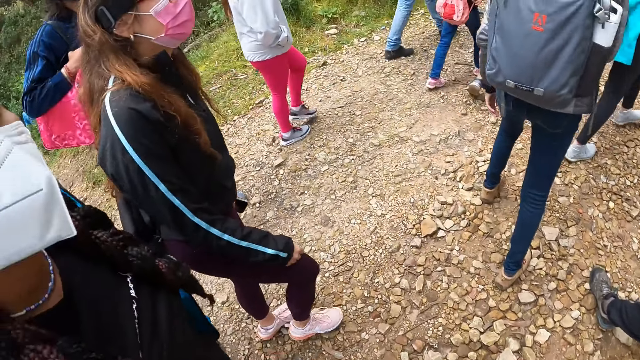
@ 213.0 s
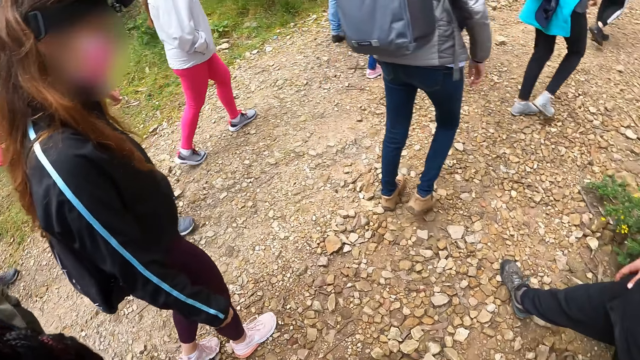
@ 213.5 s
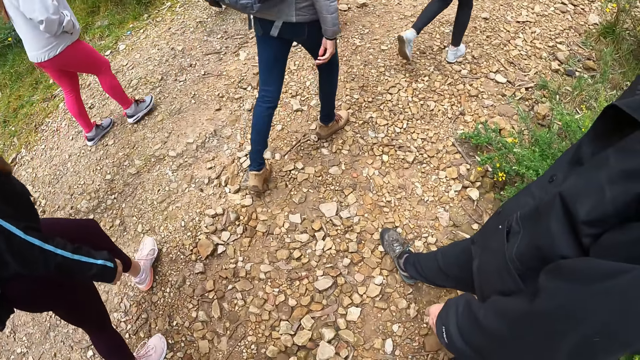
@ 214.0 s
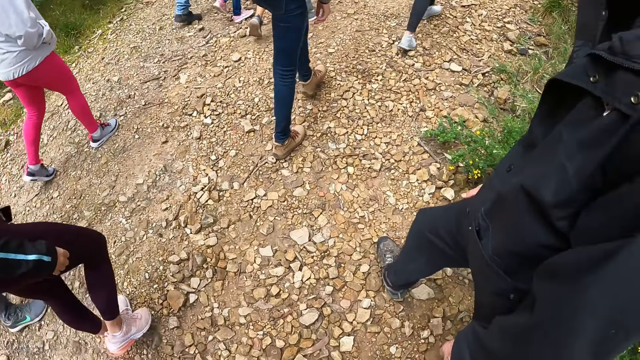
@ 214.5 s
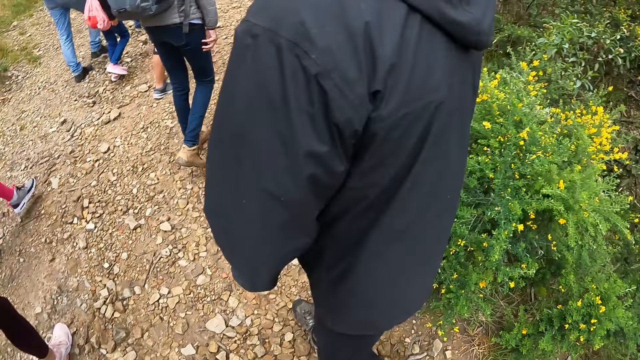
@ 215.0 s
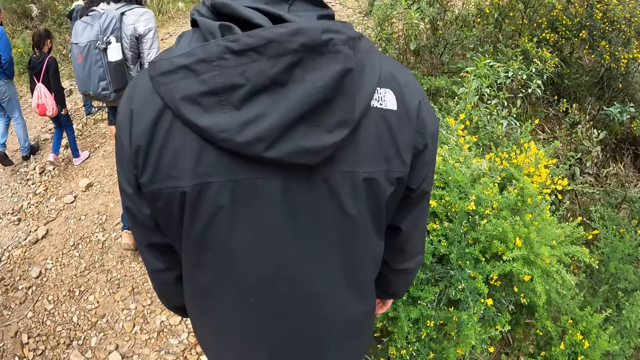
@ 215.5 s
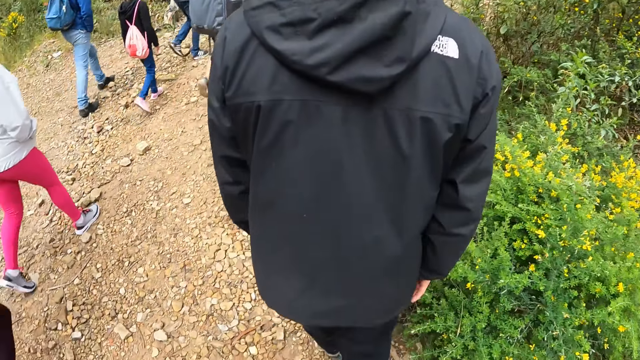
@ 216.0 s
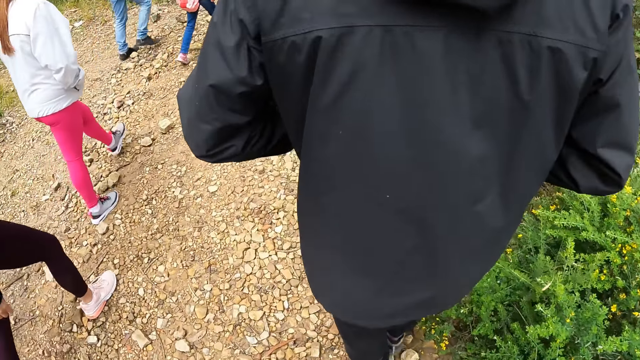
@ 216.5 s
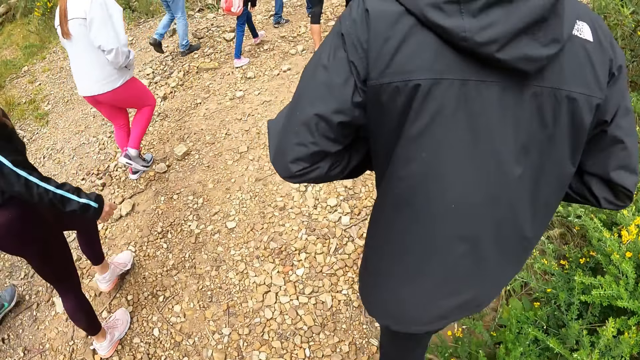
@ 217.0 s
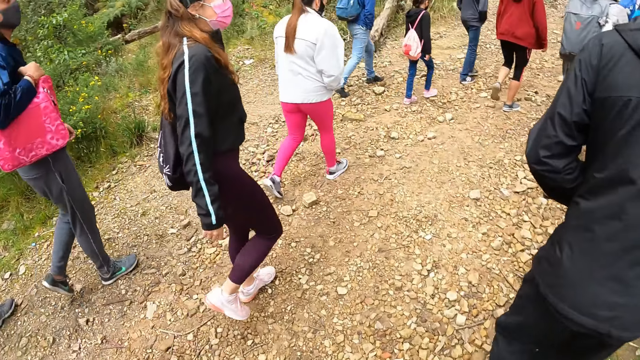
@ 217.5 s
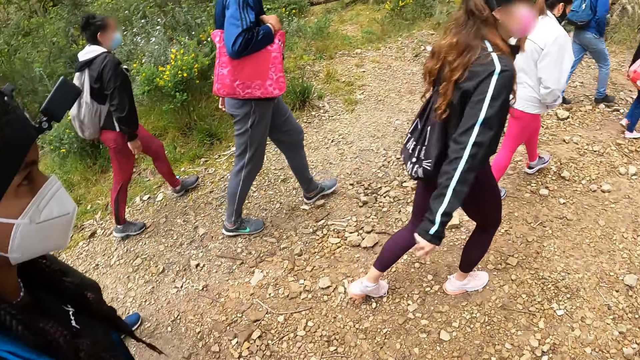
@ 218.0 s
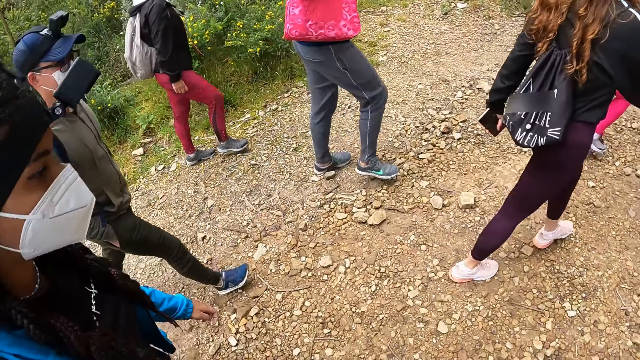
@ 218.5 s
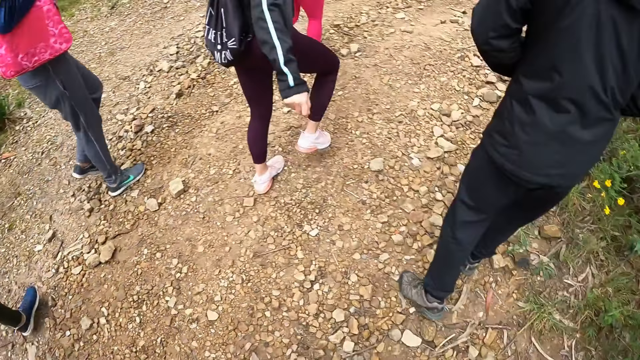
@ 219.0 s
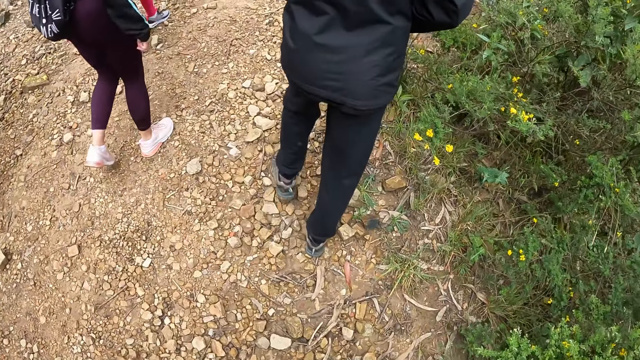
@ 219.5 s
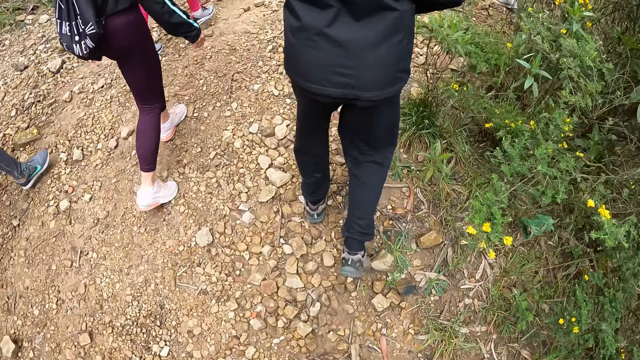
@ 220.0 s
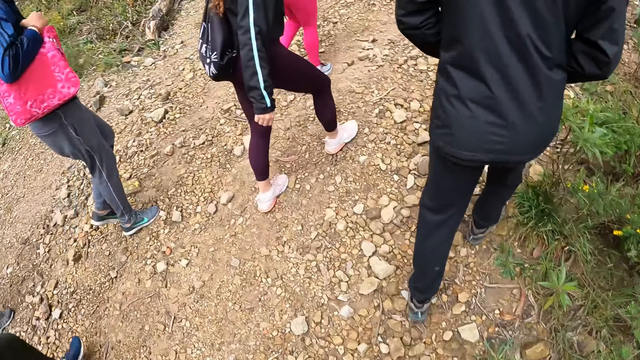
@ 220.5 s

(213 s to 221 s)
A person walks around. A man walks around. The camera wearer walks around.

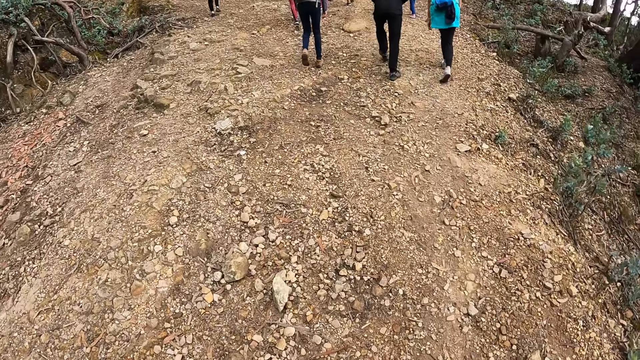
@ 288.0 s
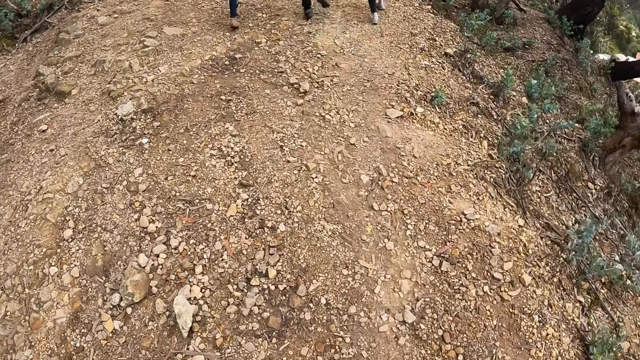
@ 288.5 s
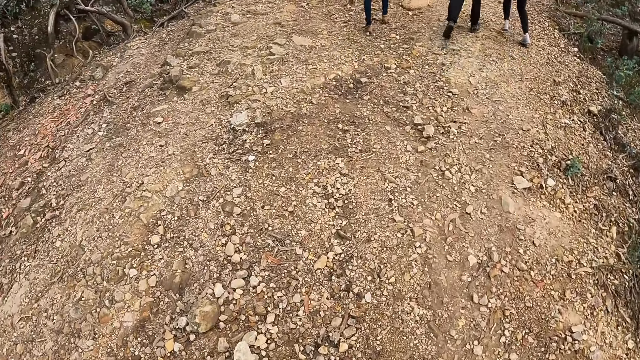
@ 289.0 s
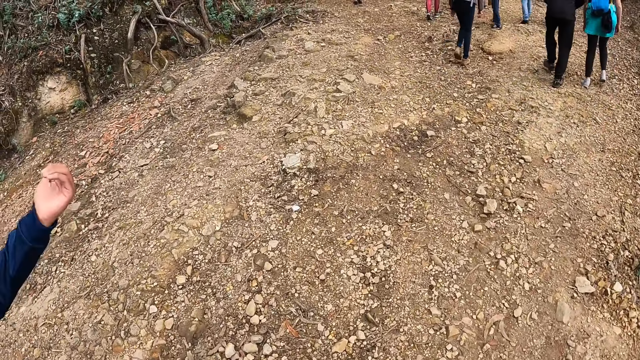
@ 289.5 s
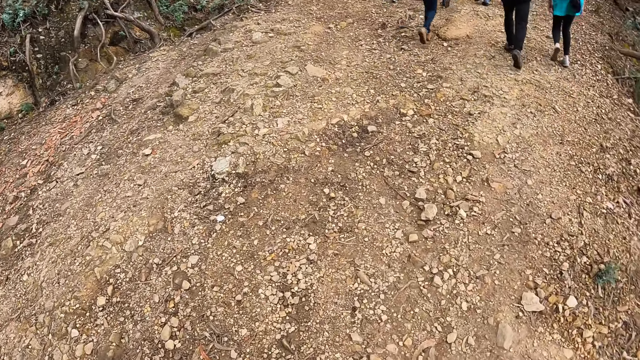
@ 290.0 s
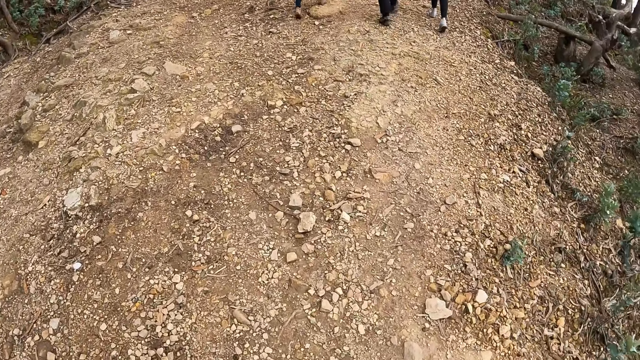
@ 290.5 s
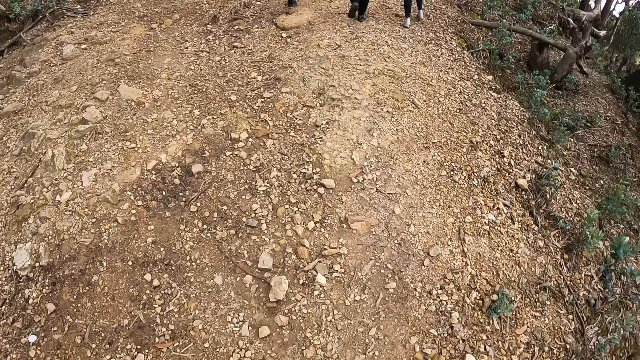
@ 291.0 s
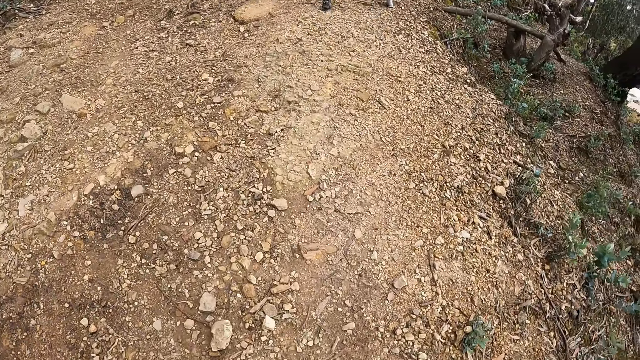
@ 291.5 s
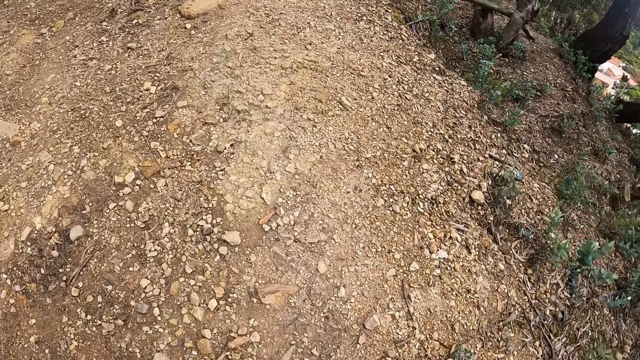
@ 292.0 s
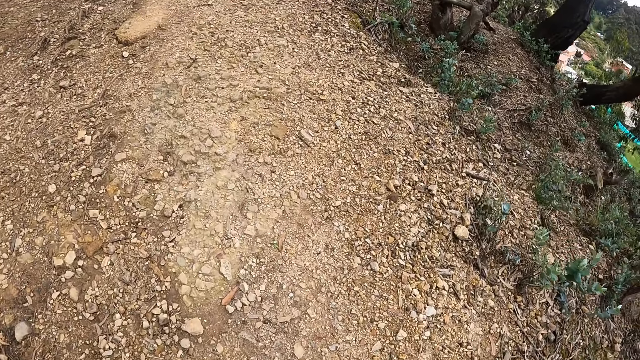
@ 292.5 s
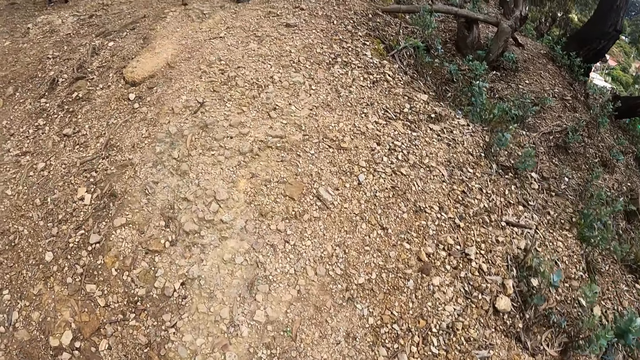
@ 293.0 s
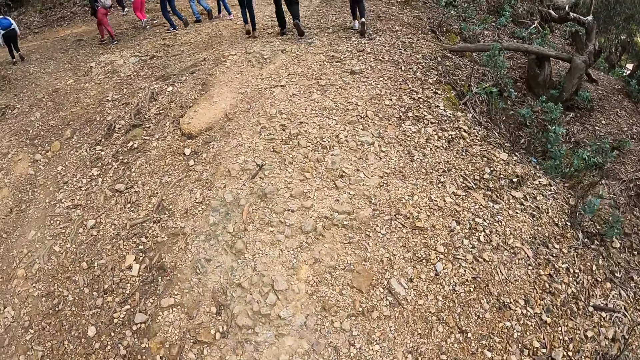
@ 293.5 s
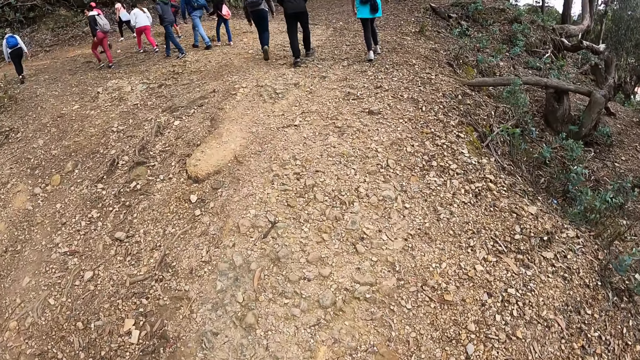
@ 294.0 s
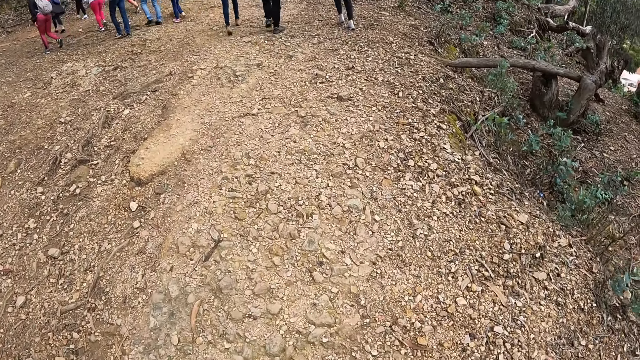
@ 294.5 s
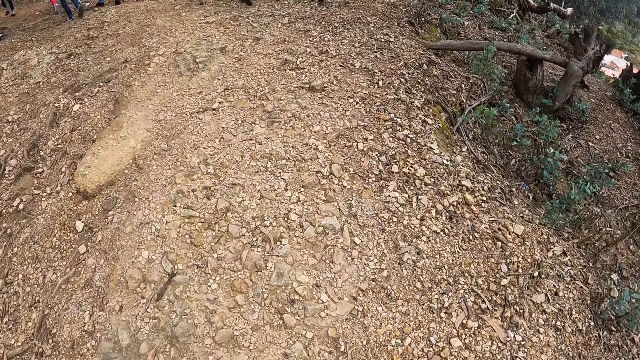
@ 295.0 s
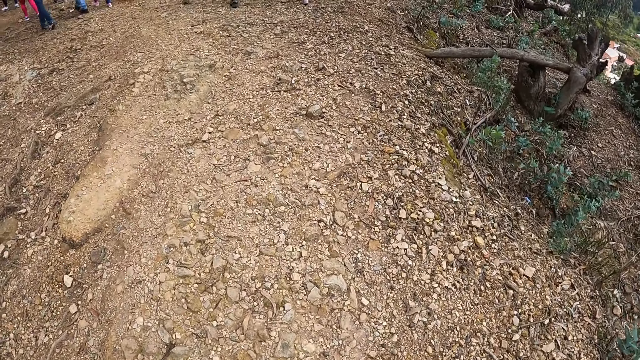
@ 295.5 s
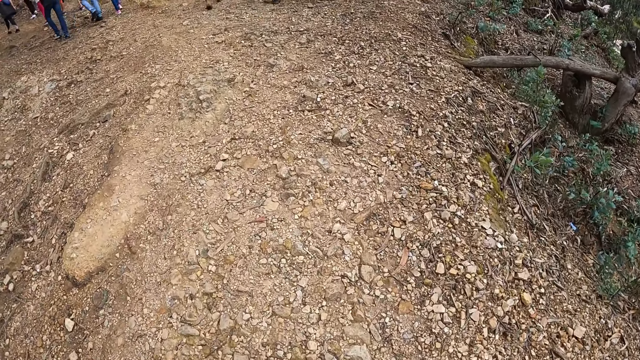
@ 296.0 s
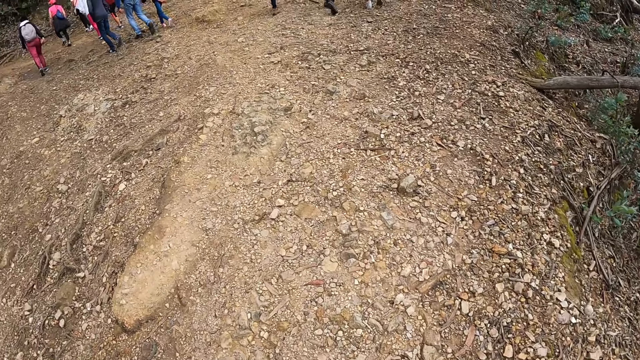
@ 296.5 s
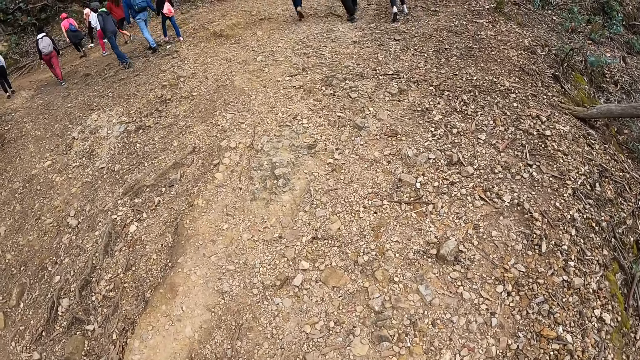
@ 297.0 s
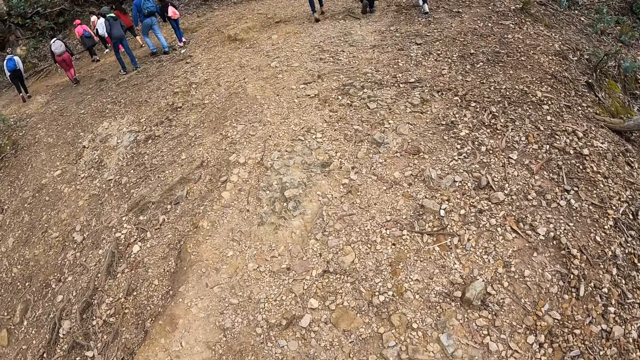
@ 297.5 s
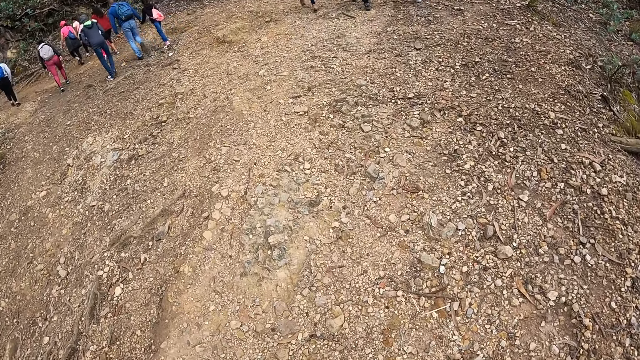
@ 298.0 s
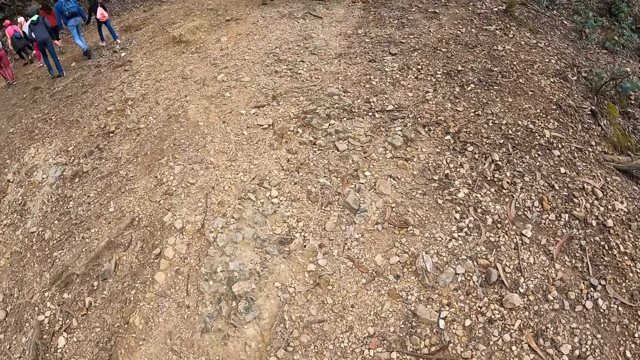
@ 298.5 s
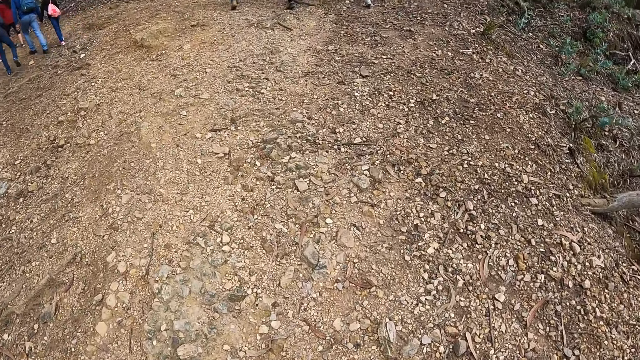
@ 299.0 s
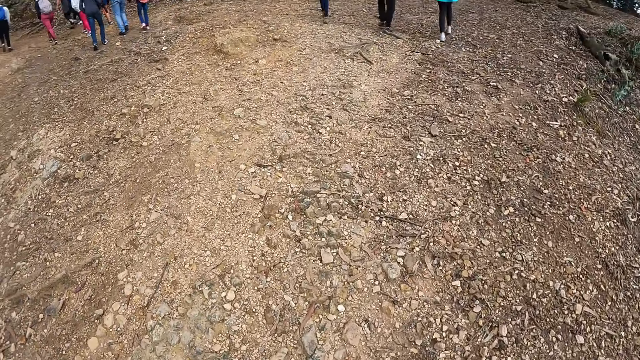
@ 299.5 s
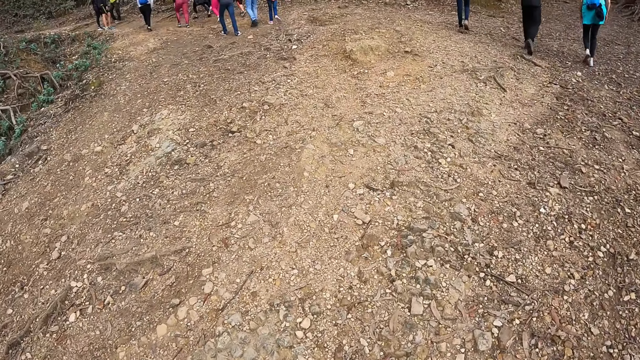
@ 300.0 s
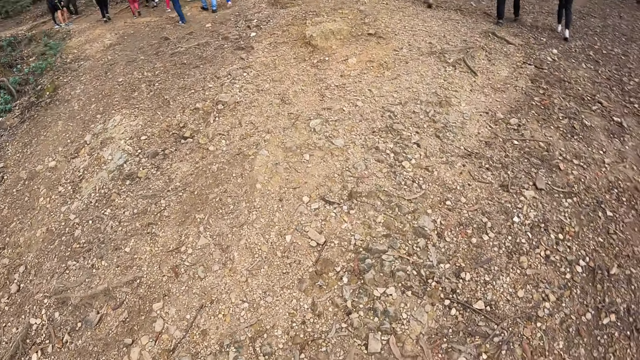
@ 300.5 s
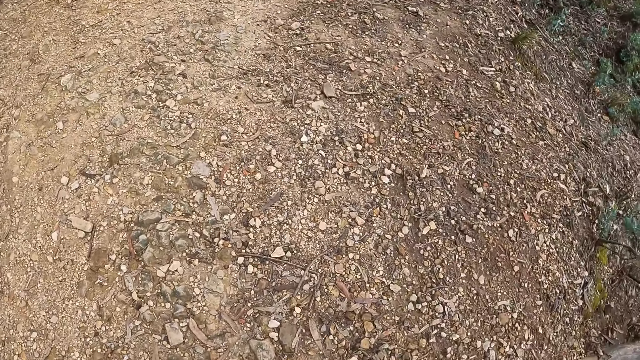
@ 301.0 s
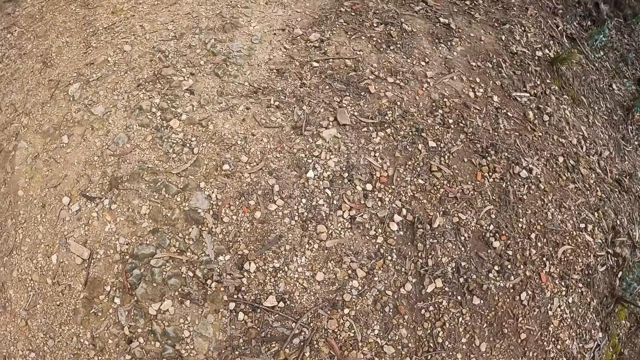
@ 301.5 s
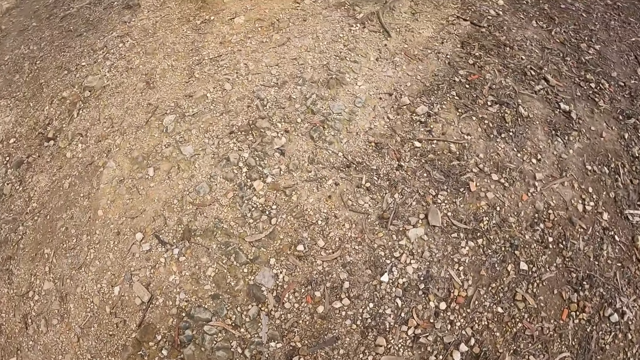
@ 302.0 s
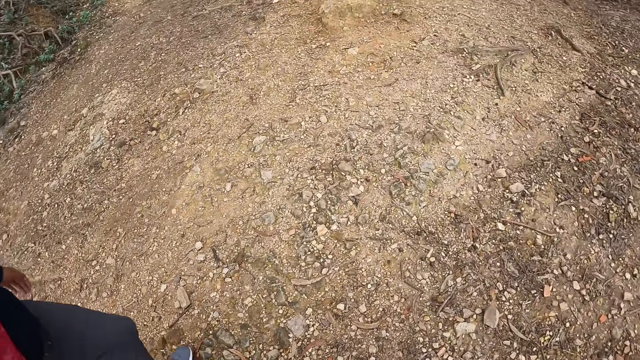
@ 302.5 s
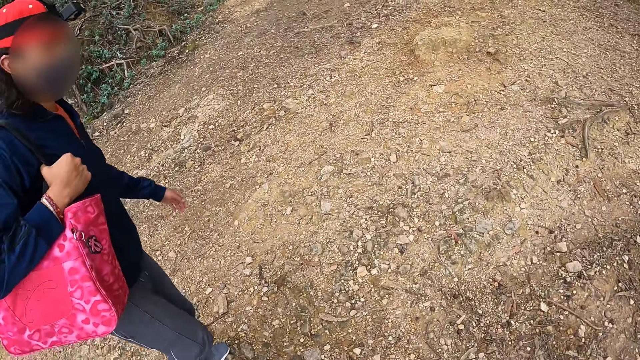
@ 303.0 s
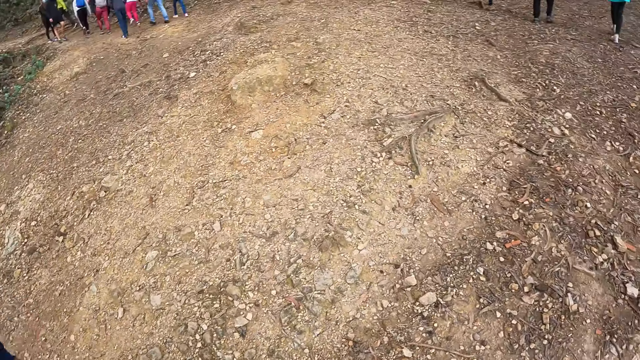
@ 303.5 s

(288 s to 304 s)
The camera wearer looks around. They hike along the mountain.
